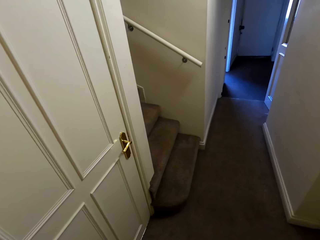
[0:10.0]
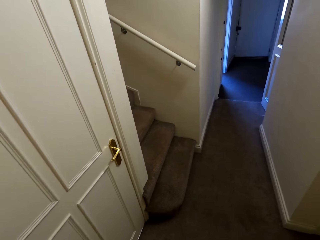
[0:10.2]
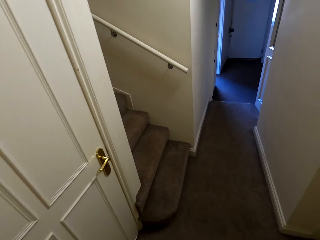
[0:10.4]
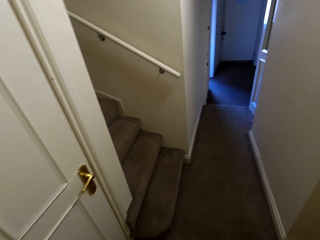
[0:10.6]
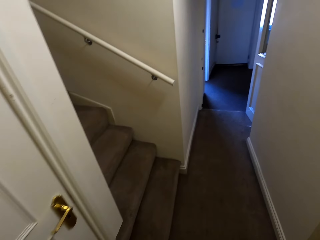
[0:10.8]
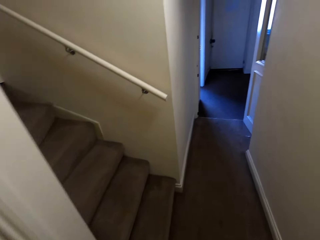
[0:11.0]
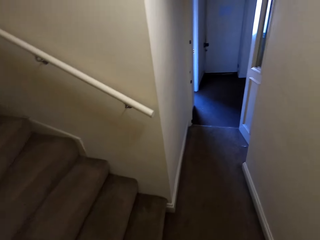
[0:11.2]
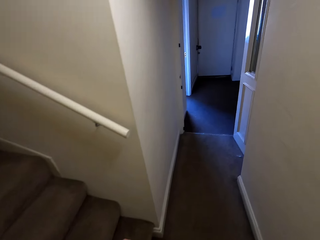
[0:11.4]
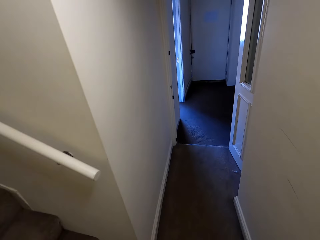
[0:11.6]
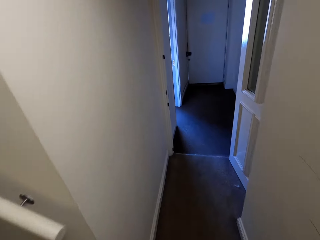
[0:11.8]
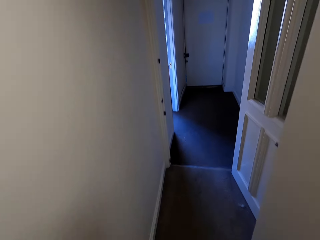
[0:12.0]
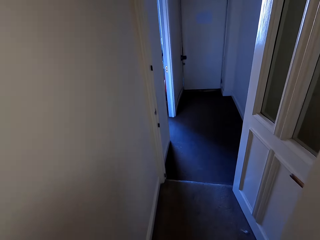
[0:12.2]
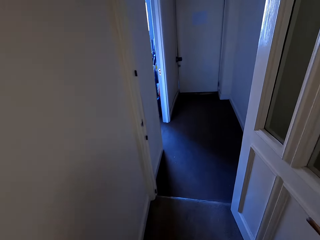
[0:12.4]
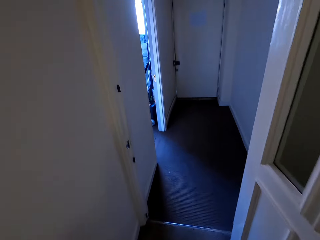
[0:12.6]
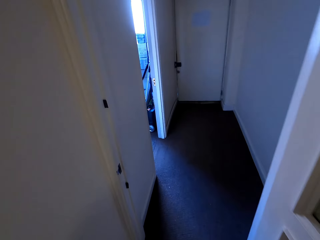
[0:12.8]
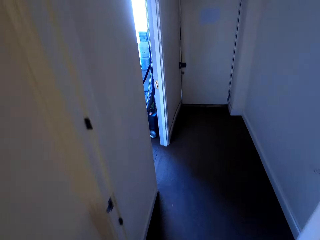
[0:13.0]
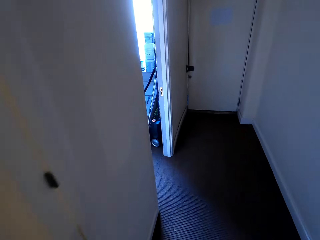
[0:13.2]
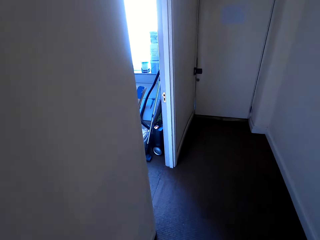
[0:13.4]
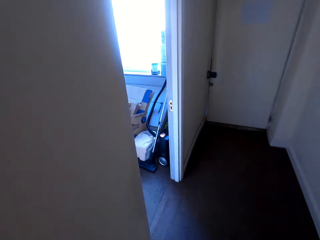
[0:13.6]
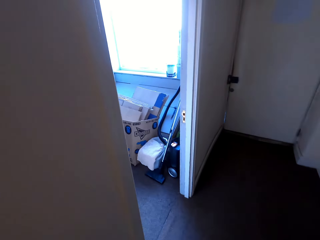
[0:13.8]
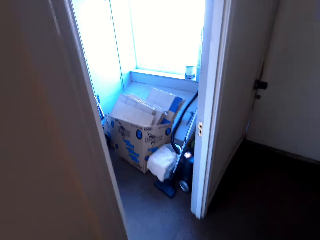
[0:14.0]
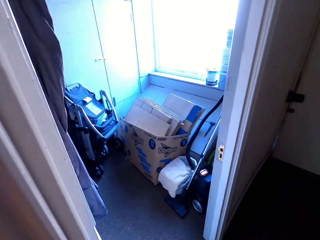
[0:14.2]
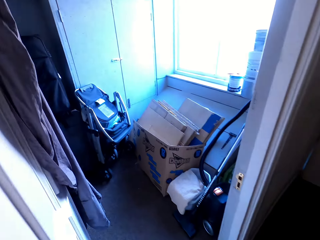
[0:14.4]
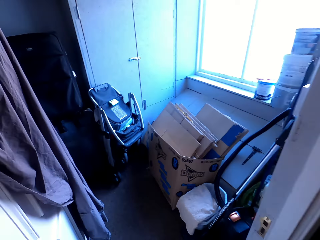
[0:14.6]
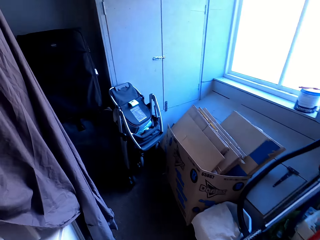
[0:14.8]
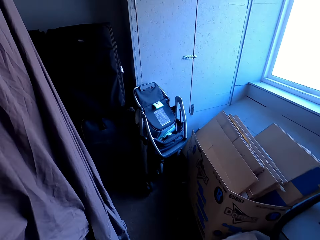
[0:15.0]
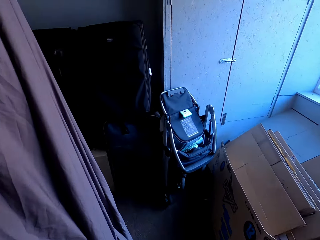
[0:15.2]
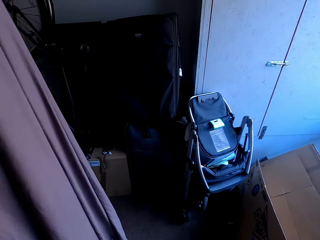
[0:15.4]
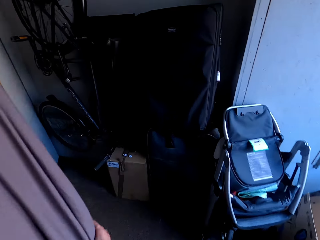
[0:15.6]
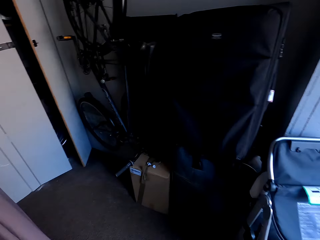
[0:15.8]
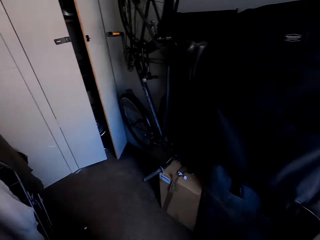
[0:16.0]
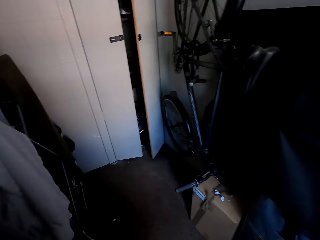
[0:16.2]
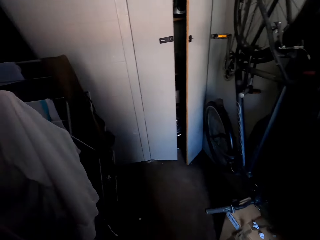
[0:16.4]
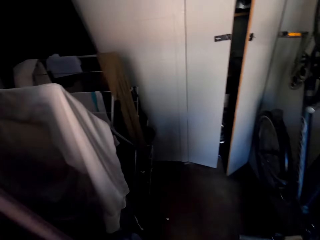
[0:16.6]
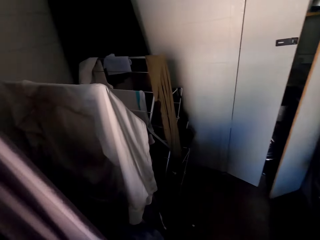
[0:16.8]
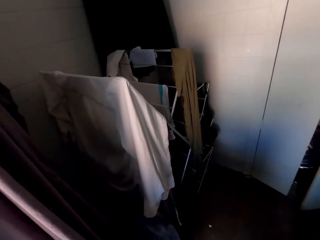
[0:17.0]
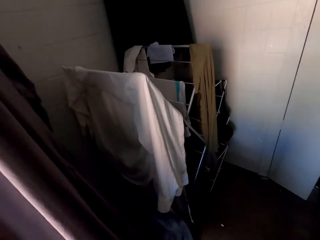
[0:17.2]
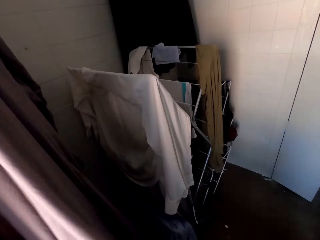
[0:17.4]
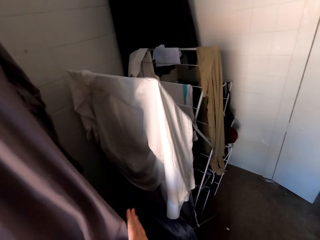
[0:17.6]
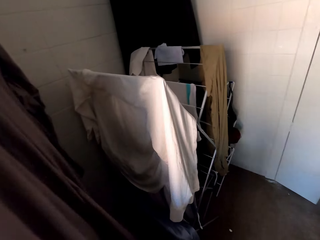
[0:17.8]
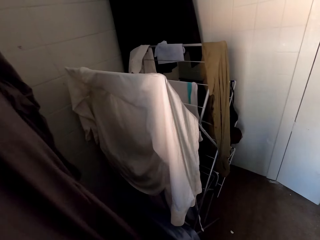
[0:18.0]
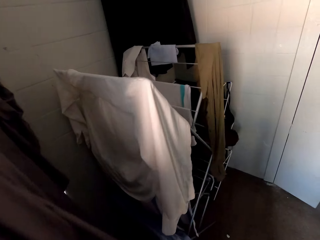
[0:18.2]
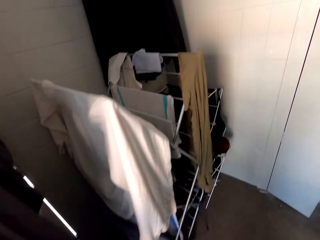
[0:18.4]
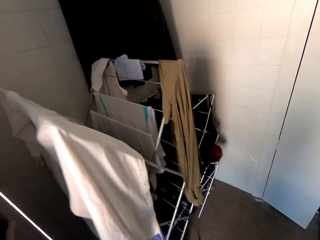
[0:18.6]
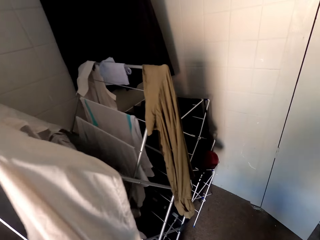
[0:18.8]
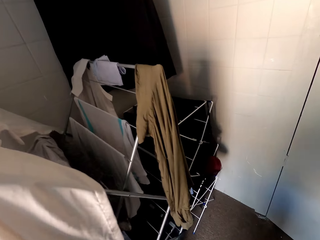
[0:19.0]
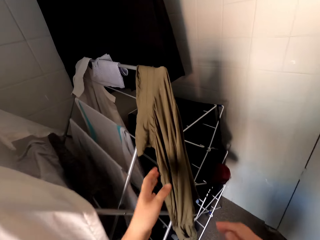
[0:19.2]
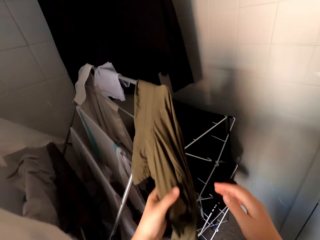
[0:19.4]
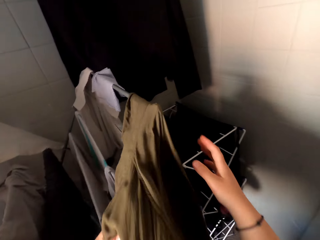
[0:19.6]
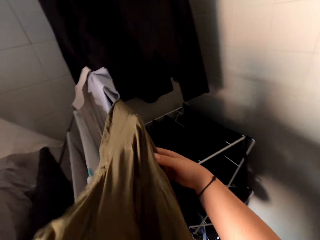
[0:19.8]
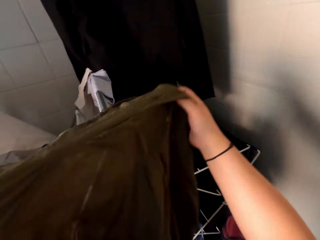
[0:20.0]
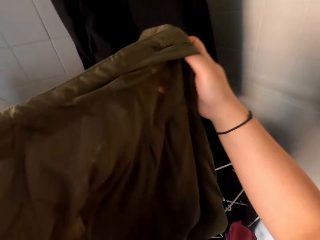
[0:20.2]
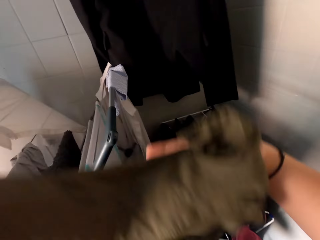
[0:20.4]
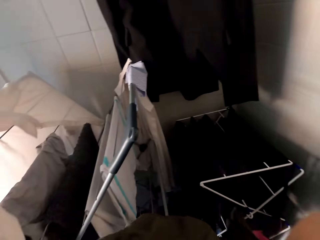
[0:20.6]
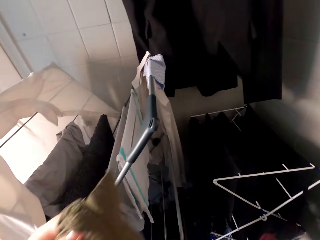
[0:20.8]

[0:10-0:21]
The camera wearer walks in the room. They unhang the clothes and pick the coat.

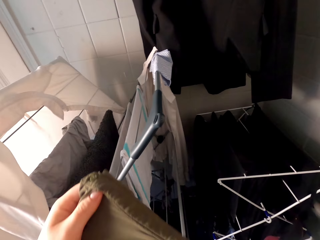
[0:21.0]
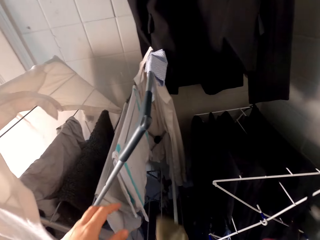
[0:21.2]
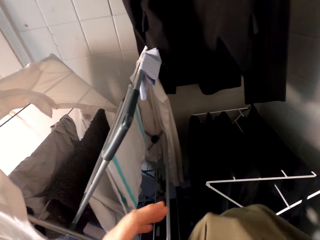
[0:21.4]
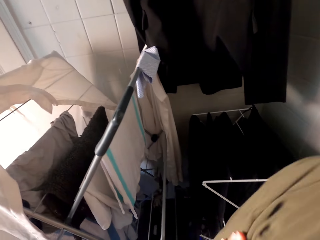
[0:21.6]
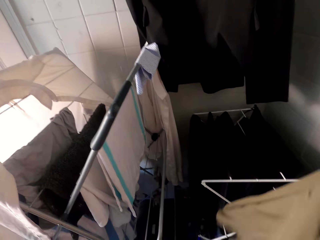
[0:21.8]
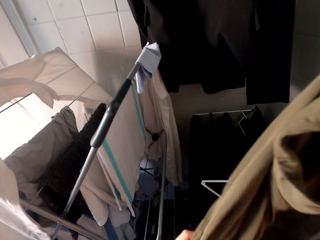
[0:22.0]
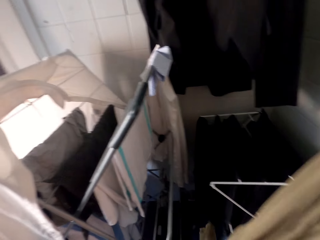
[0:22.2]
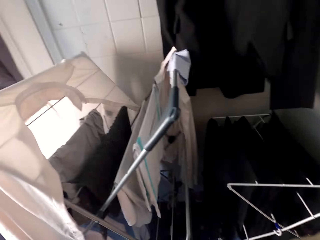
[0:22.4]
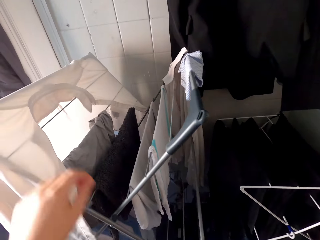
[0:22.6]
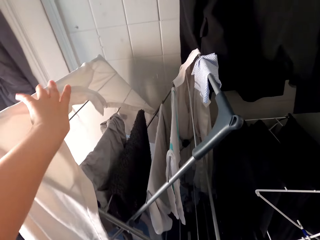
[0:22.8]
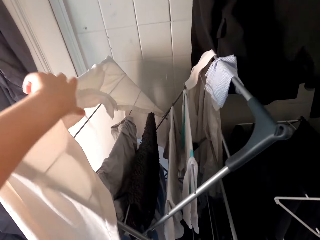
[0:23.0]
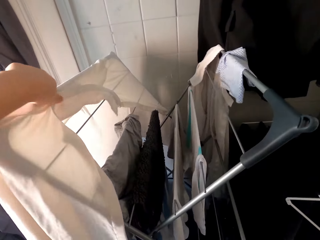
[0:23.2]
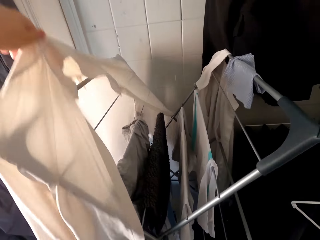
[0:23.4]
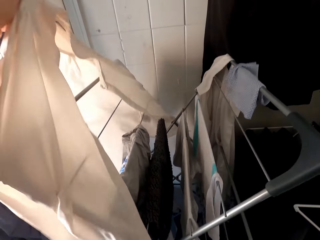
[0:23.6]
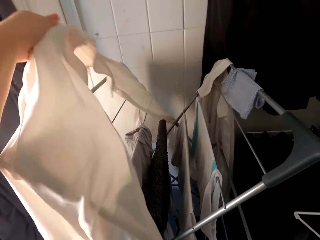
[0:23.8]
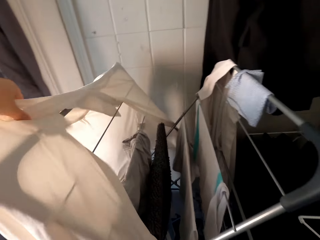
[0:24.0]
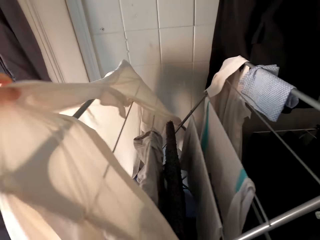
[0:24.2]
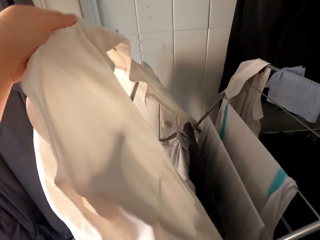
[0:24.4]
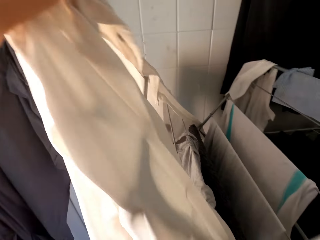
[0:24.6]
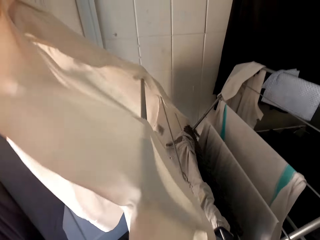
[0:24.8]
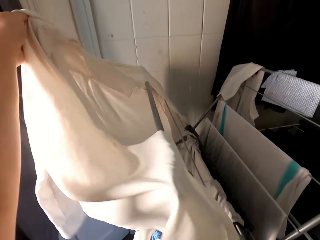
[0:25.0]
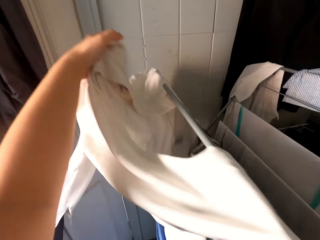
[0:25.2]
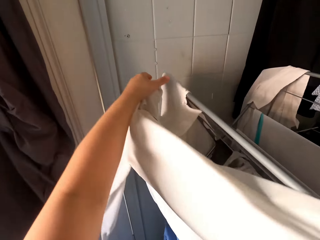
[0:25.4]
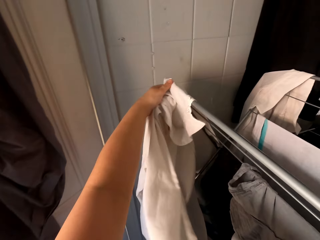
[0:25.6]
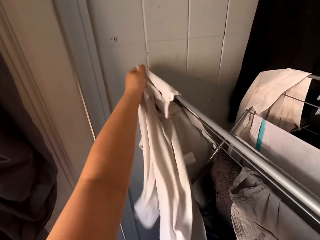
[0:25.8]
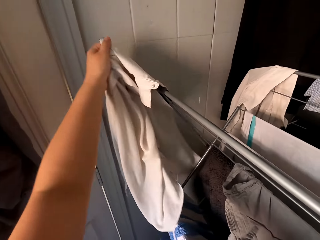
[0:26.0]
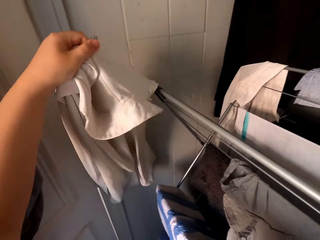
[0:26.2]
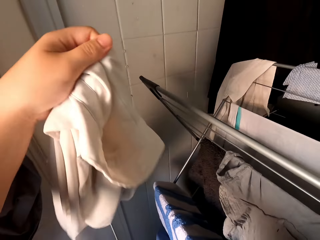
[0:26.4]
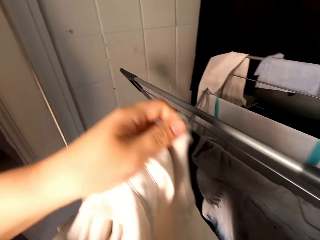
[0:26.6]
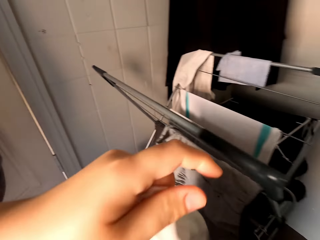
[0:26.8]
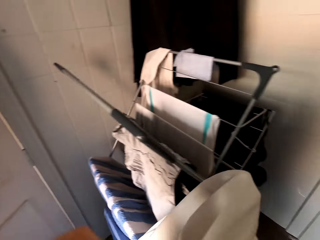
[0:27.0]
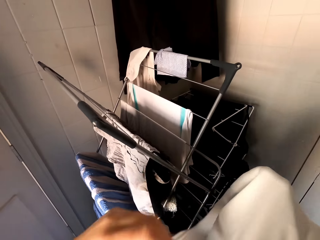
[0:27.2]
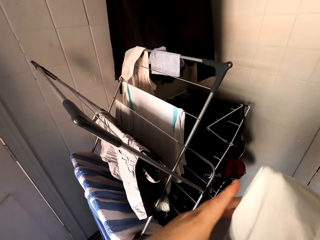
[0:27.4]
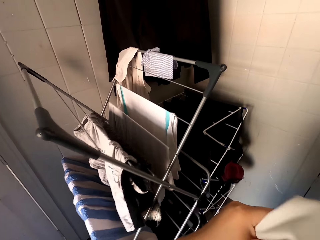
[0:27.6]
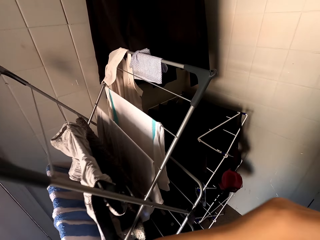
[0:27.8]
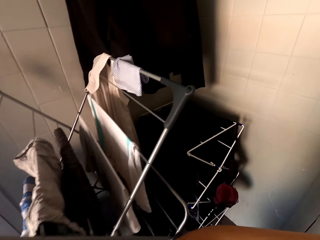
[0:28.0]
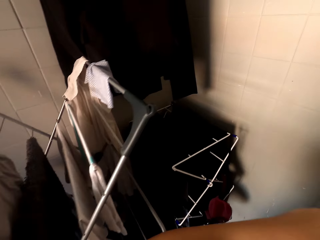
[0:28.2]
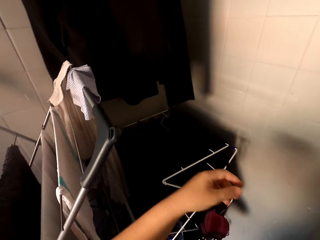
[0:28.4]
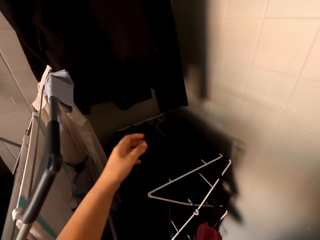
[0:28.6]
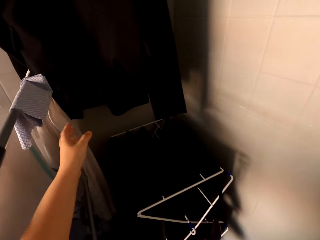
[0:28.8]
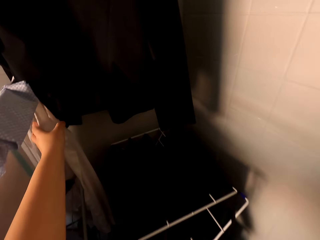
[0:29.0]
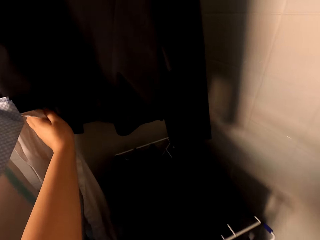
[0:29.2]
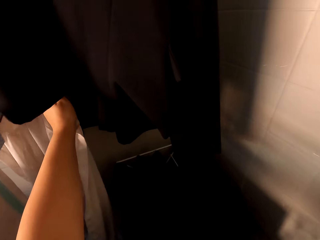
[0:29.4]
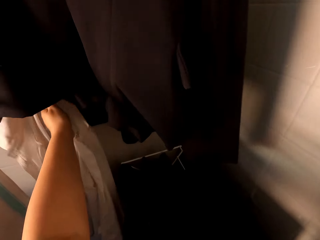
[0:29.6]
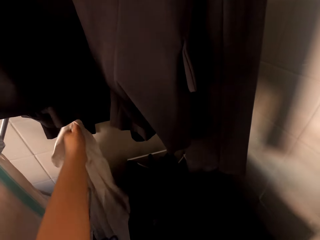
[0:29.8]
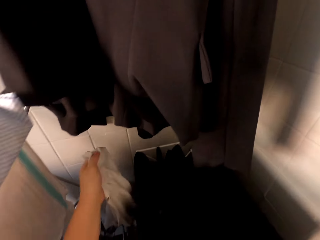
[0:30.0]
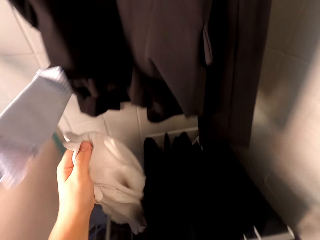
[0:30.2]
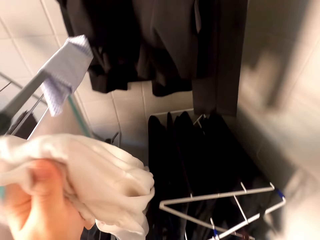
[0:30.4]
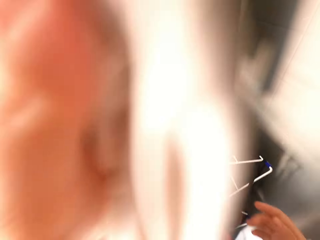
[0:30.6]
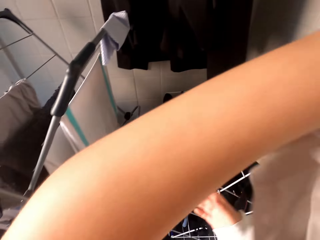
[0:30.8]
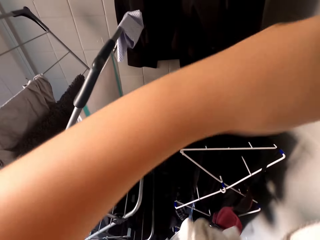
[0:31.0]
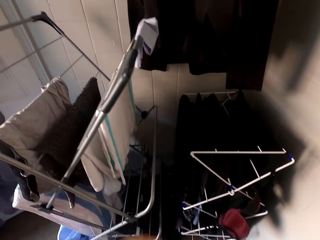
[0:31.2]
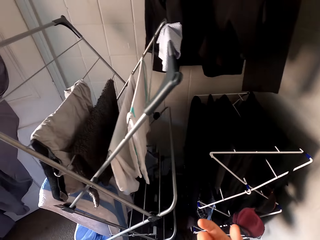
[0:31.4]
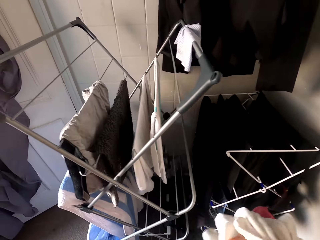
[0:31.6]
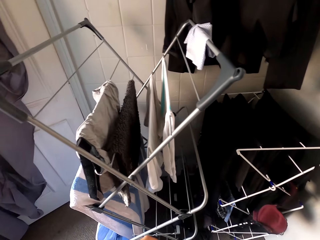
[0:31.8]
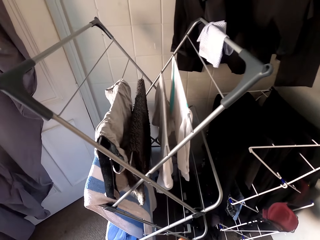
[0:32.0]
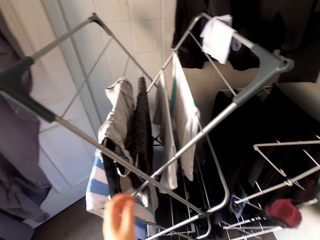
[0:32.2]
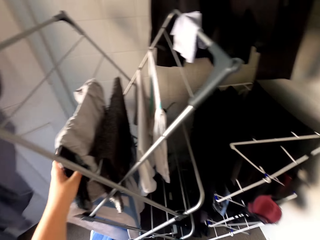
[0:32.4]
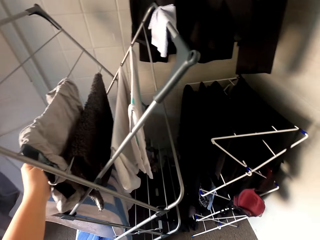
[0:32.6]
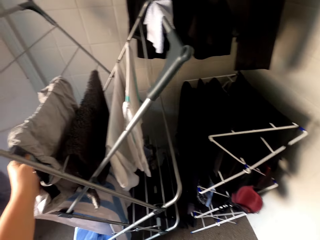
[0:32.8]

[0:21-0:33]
The camera wearer hangs the coat on the shoulder. They pick the coat. They walk in the room. They pick the coat. They hang the coat on the shoulder.
